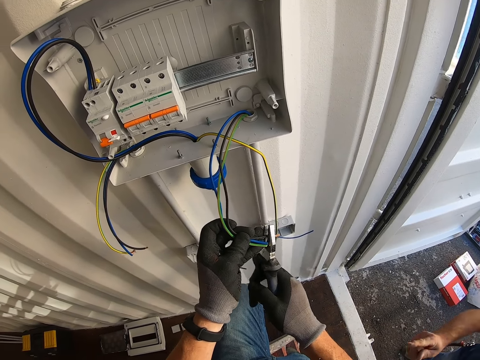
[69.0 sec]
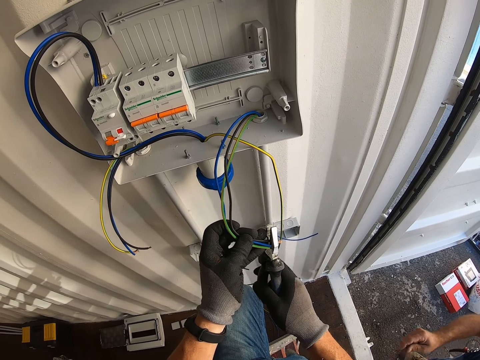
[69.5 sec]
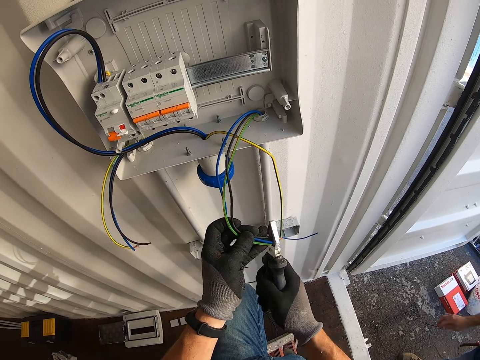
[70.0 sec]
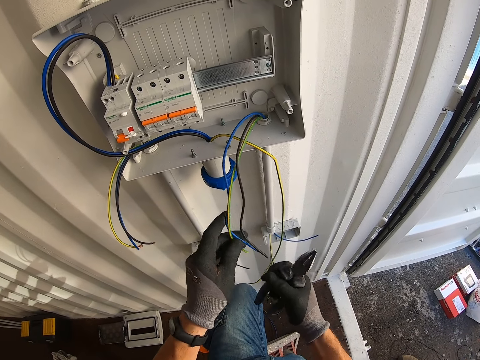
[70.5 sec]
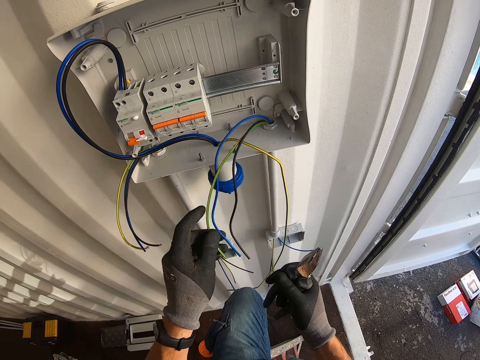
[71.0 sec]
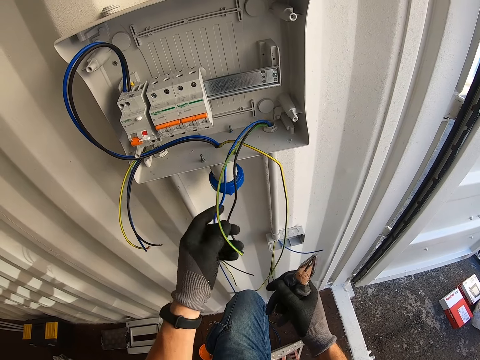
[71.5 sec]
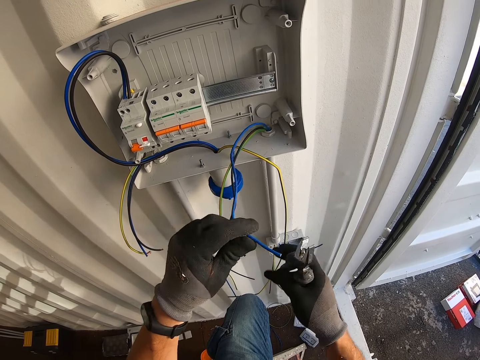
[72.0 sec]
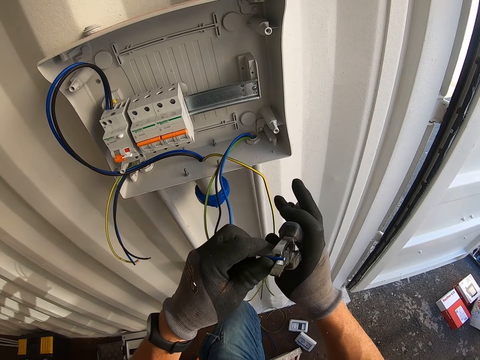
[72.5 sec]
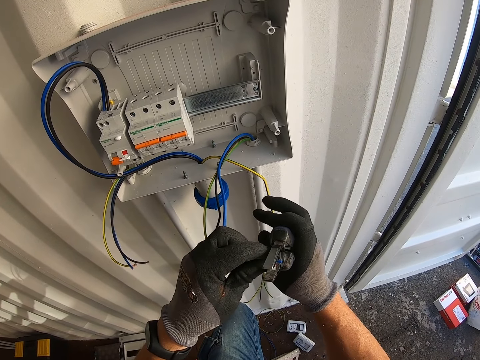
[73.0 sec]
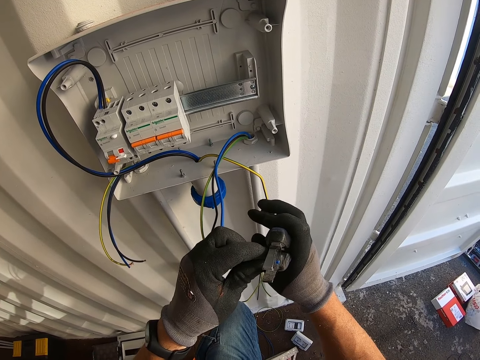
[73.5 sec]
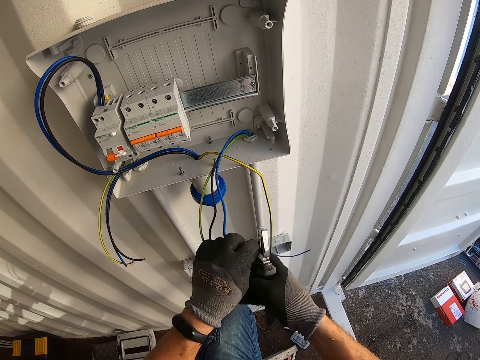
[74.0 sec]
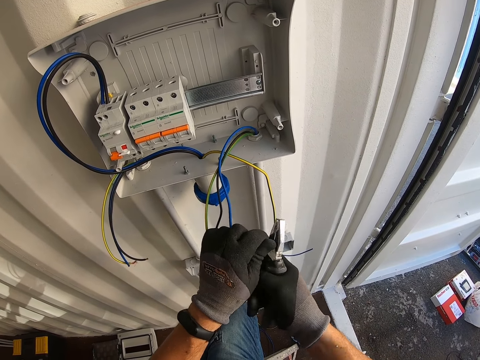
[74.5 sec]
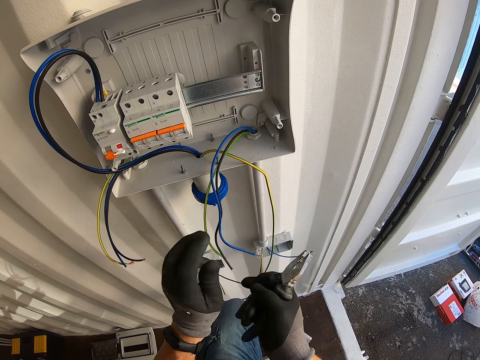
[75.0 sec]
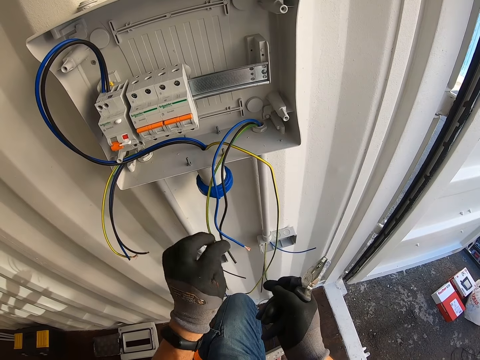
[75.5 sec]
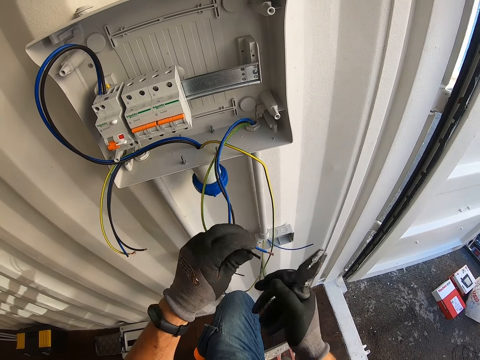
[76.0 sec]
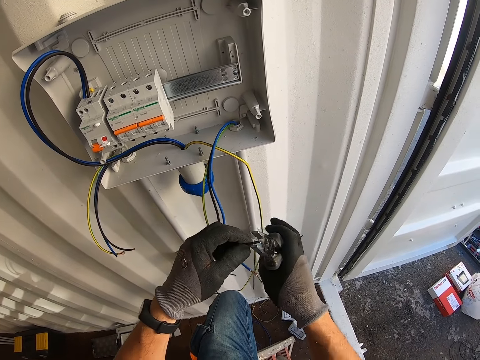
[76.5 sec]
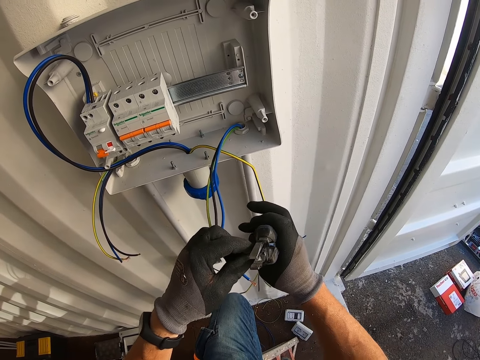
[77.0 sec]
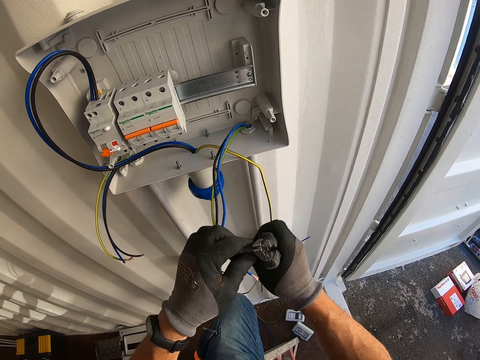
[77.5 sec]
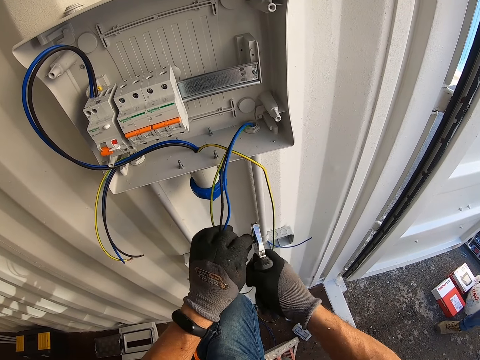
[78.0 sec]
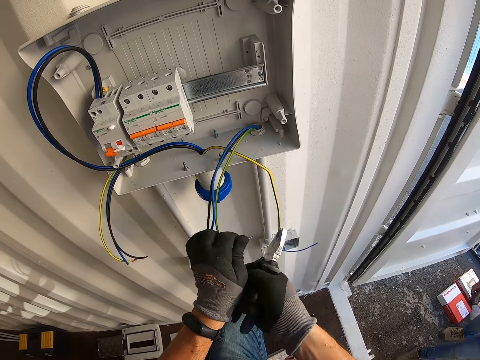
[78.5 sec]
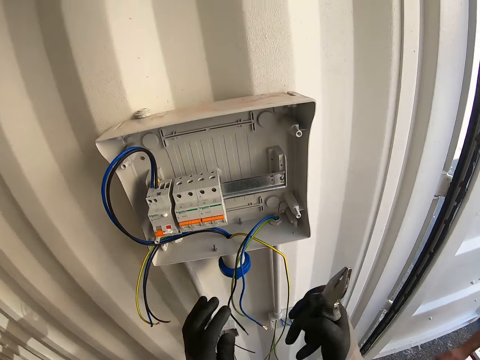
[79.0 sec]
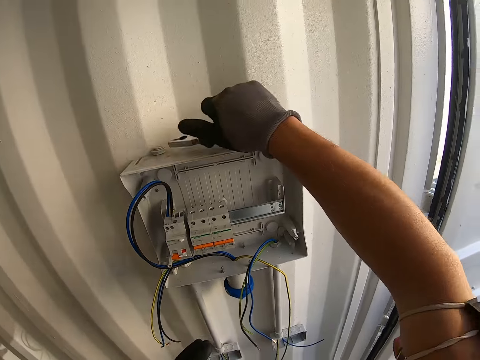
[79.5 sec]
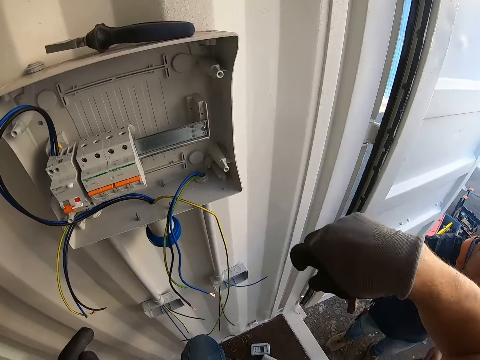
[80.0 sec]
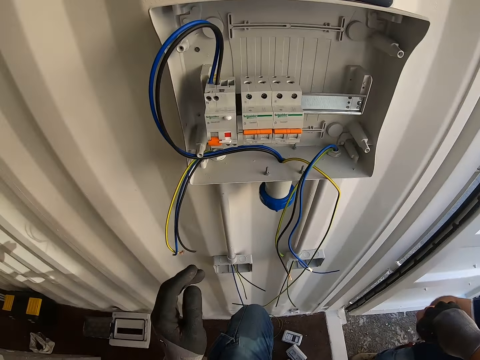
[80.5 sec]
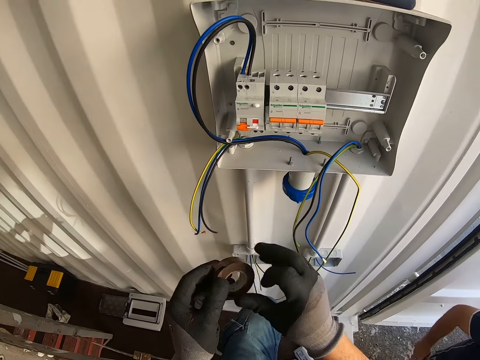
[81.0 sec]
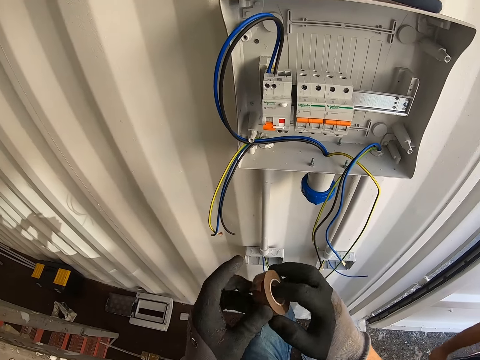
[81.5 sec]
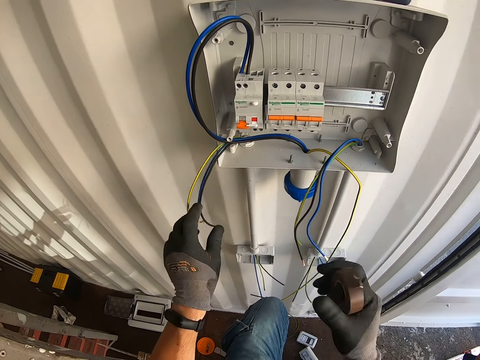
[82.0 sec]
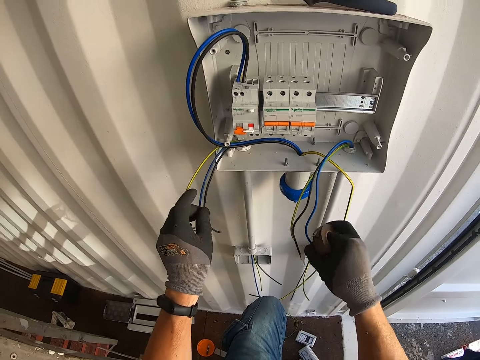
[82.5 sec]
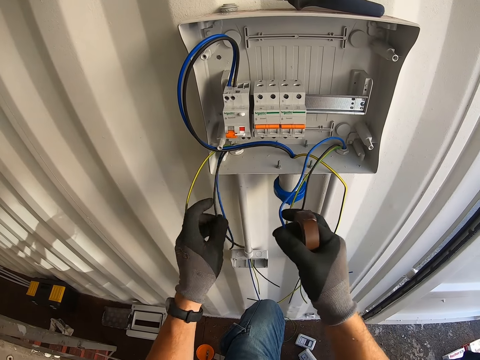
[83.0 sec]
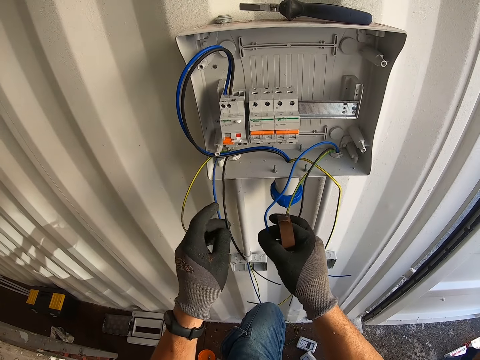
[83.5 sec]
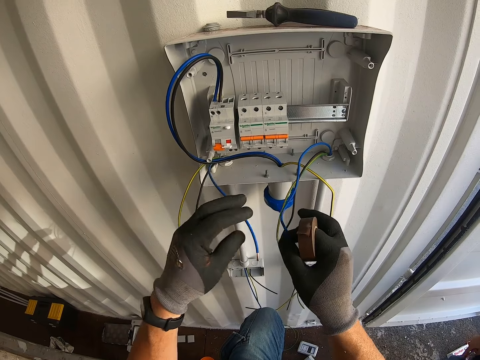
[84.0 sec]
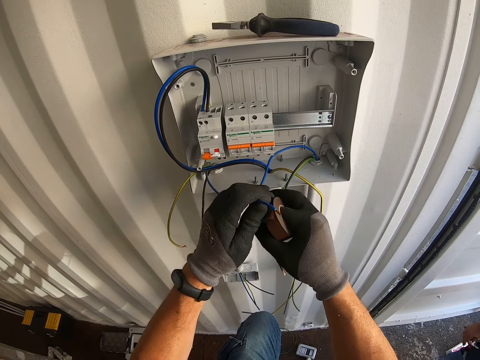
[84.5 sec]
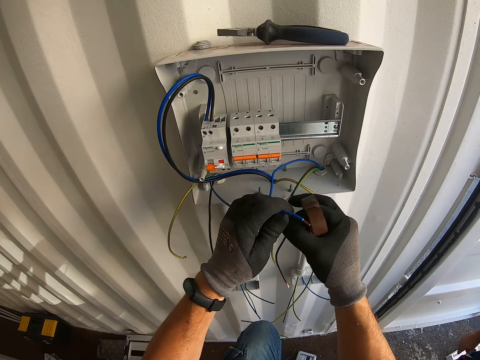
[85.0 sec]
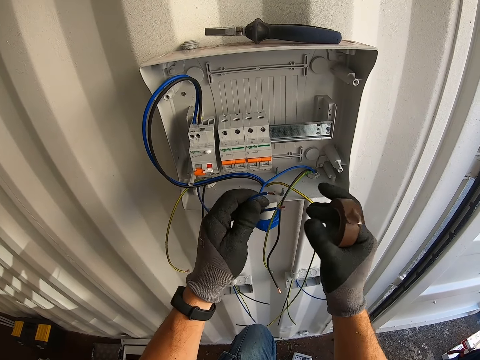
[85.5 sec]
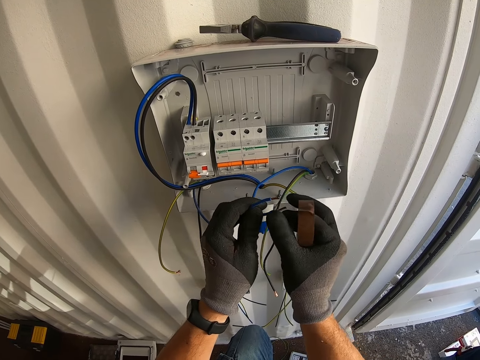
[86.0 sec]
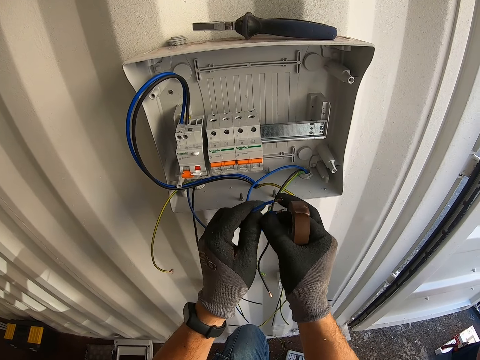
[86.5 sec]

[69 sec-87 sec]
The camera wearer puts the screwdriver on the panel box. A person gives the camera wearer masking tape. The camera wearer joins the wires together.

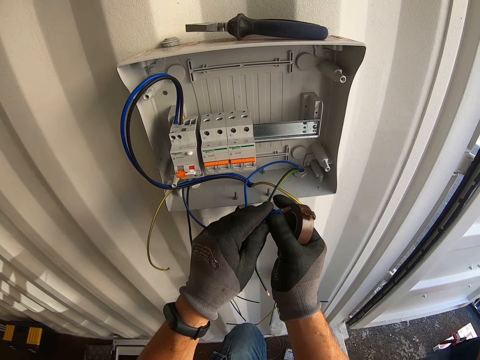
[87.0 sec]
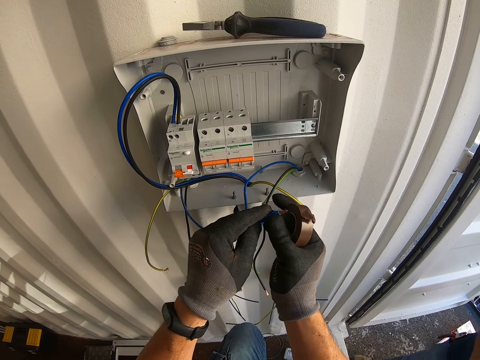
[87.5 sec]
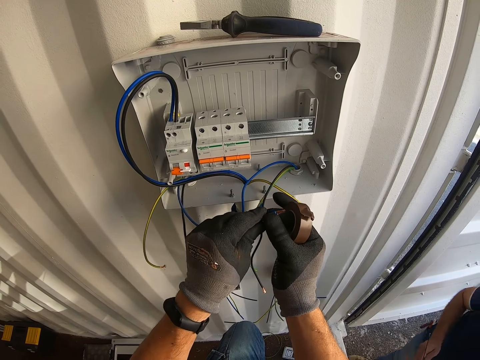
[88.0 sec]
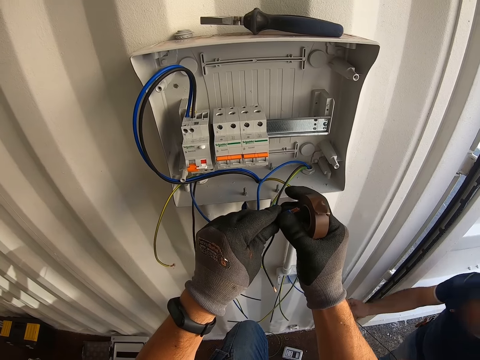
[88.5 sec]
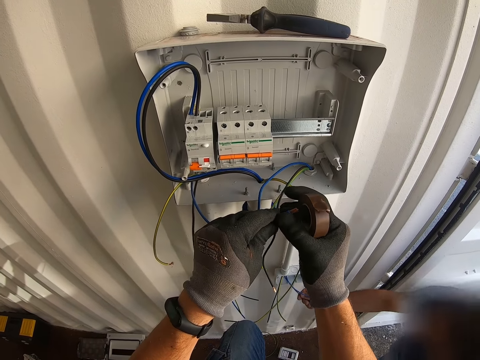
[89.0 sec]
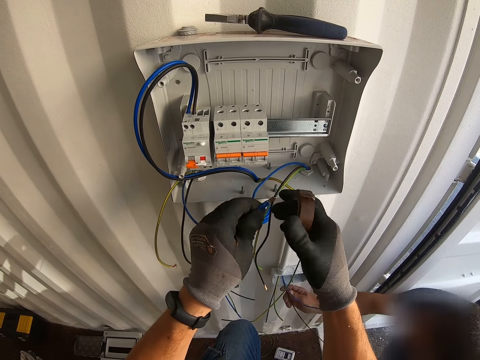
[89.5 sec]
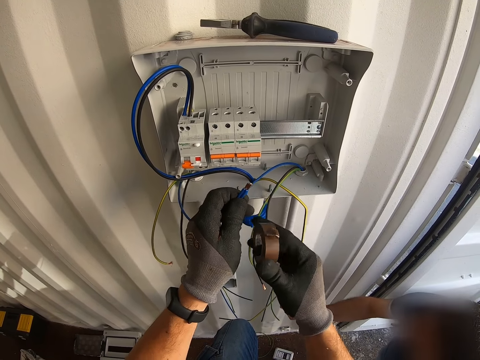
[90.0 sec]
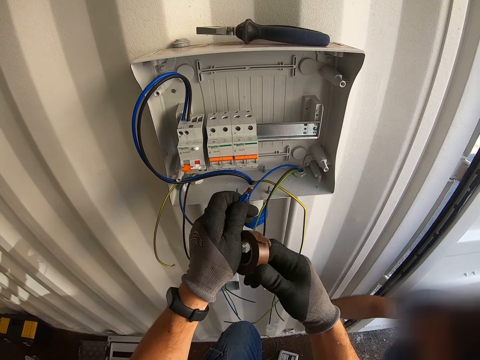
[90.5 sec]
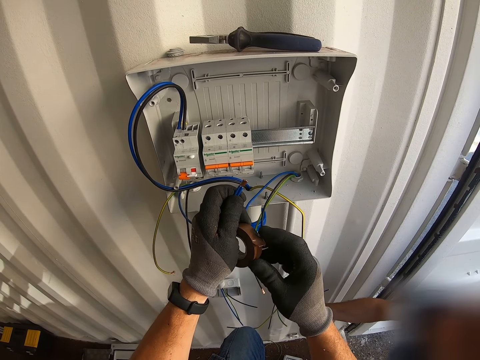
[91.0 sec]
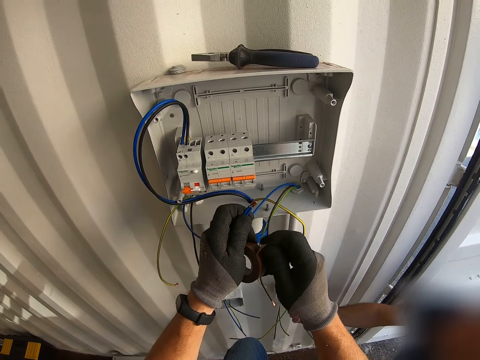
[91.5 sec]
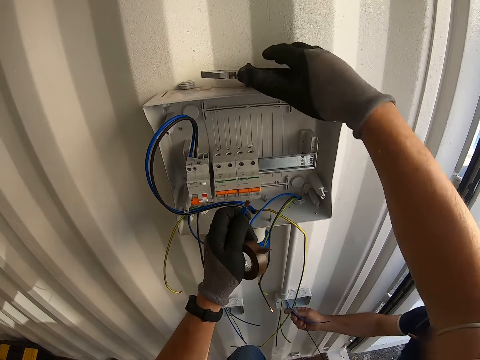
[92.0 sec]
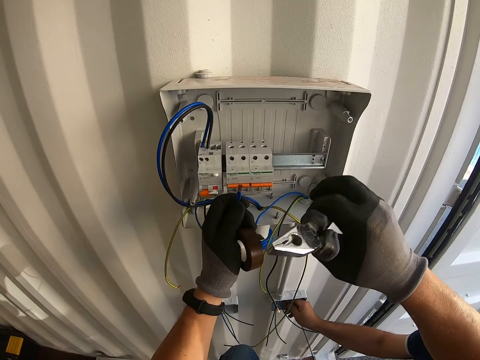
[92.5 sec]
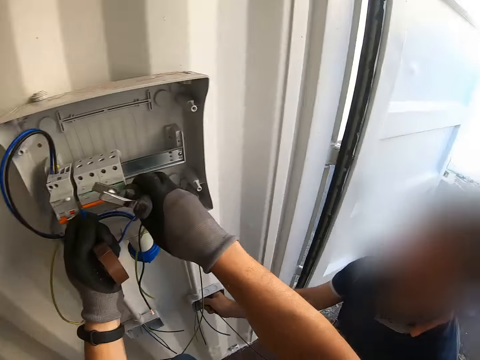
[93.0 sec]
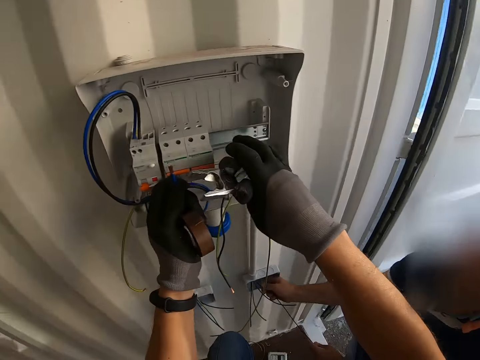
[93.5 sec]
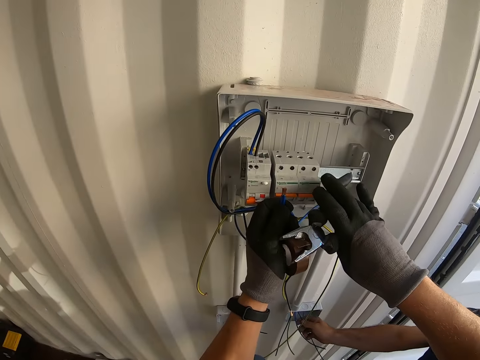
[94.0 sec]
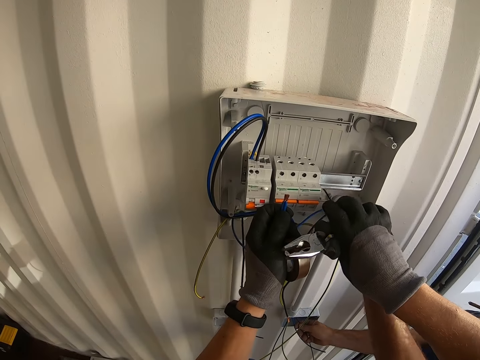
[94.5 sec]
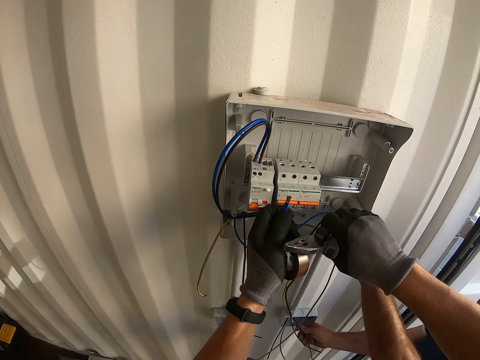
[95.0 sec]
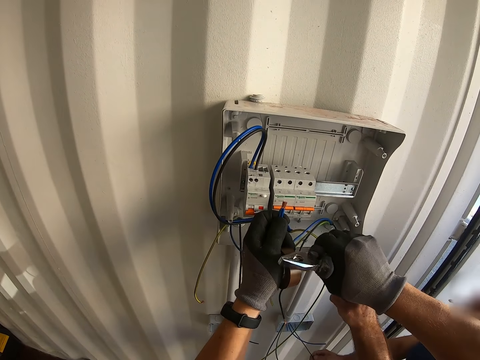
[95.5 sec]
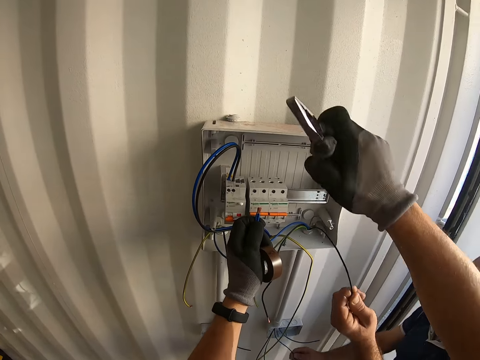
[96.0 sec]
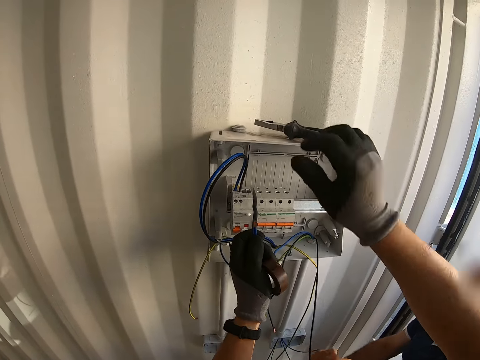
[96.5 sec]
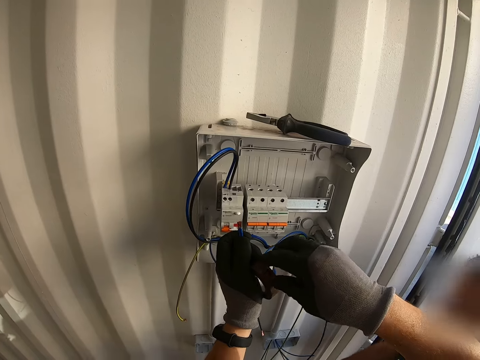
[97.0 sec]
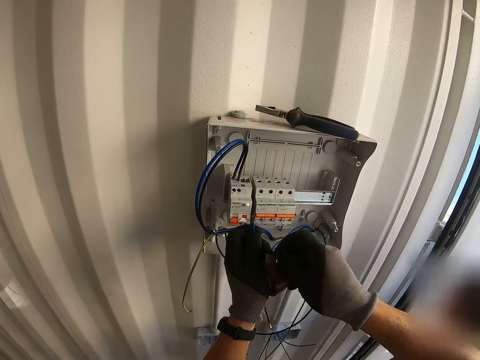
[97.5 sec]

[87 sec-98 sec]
A person puts a wire in the pipe. The camera wearer takes the screwdriver. They pick the pliers. The person pulls the wire in the pipe. The camera wearer cuts the cello tape with the pliers. They put the pliers down.
